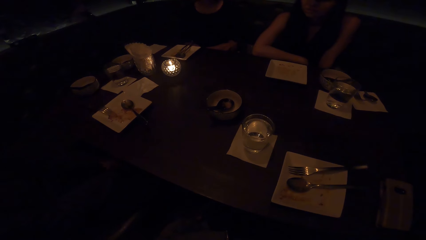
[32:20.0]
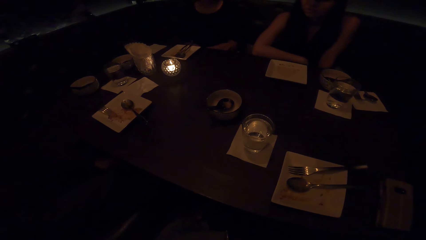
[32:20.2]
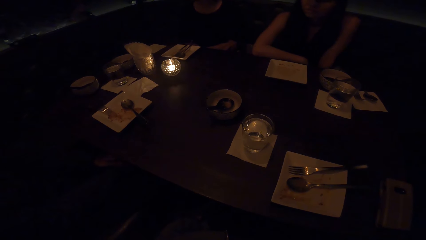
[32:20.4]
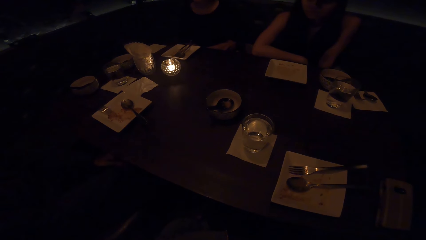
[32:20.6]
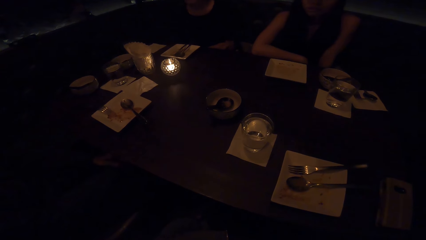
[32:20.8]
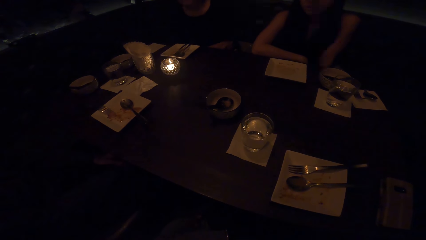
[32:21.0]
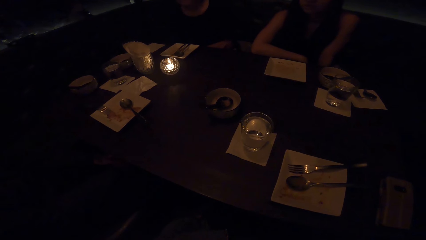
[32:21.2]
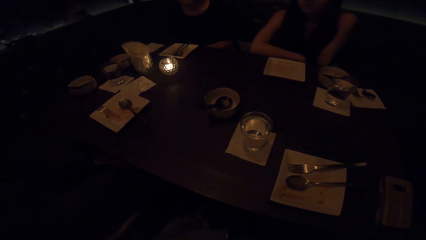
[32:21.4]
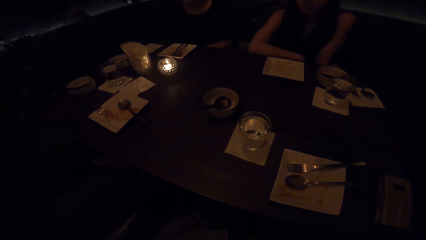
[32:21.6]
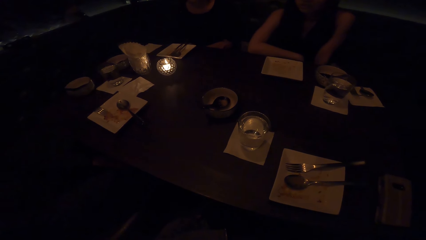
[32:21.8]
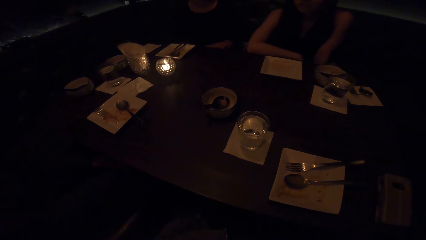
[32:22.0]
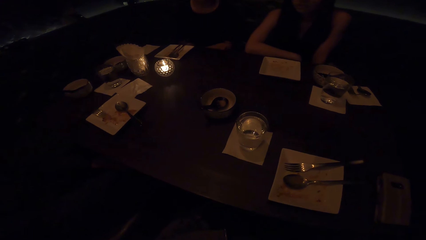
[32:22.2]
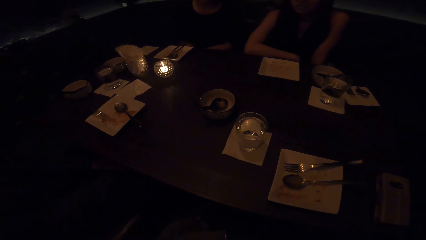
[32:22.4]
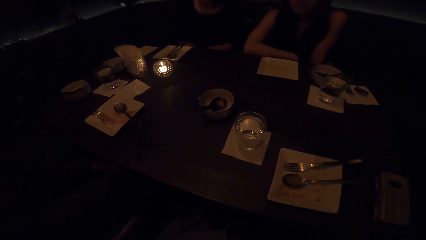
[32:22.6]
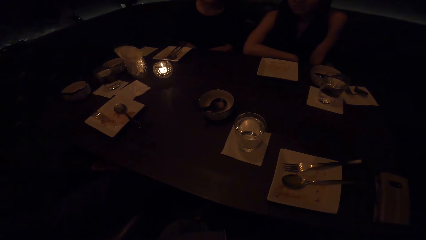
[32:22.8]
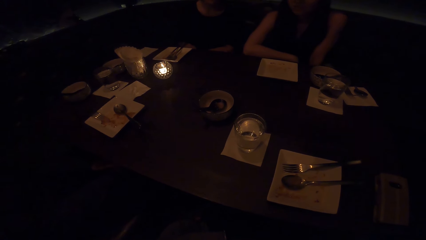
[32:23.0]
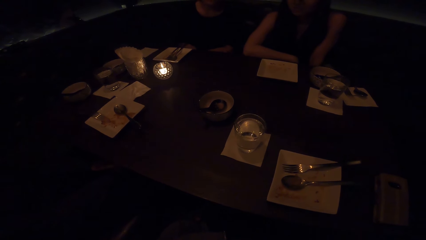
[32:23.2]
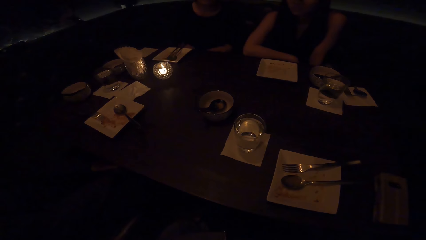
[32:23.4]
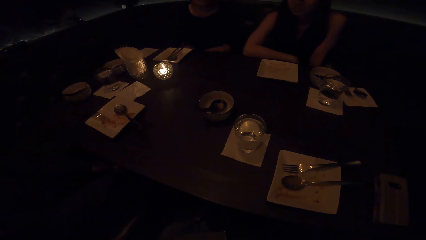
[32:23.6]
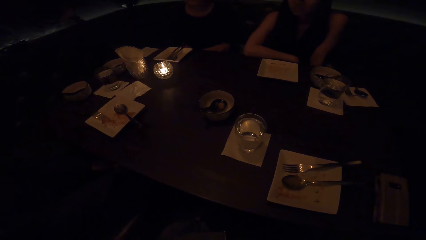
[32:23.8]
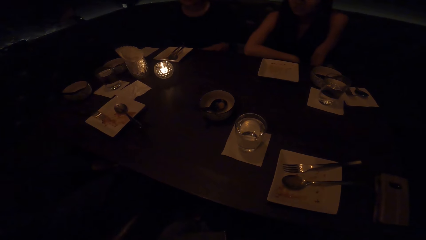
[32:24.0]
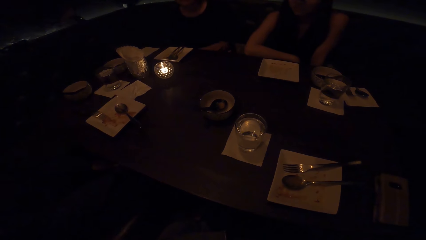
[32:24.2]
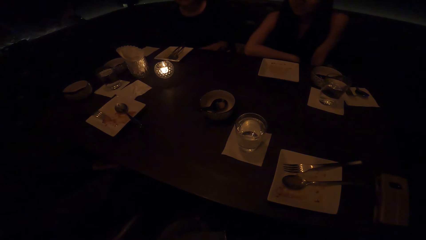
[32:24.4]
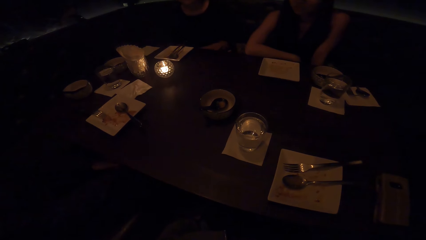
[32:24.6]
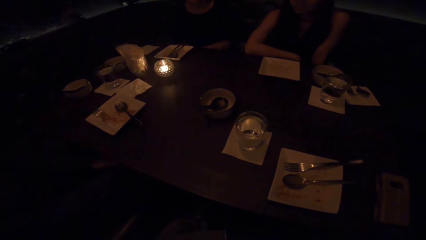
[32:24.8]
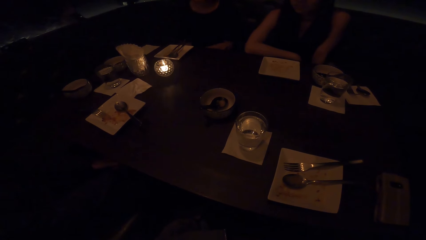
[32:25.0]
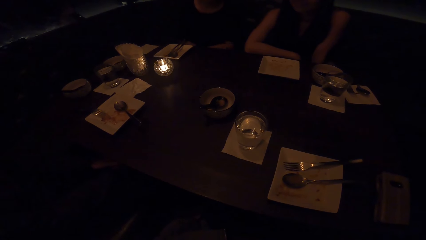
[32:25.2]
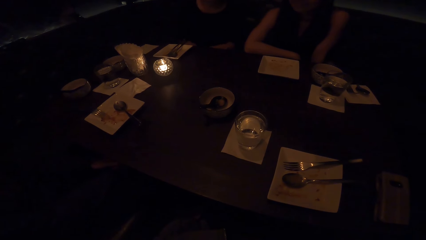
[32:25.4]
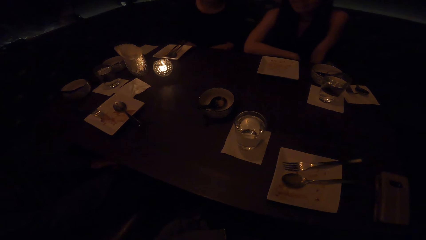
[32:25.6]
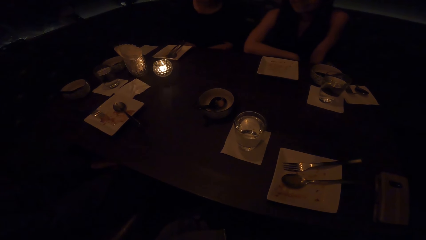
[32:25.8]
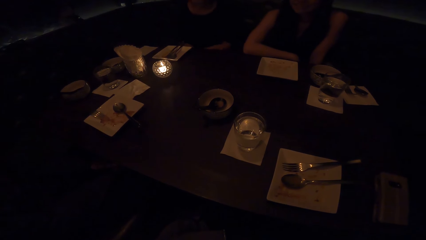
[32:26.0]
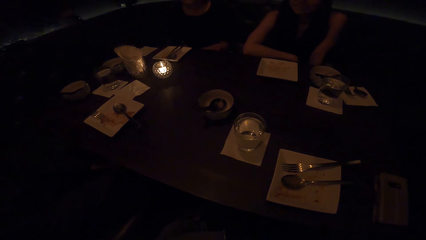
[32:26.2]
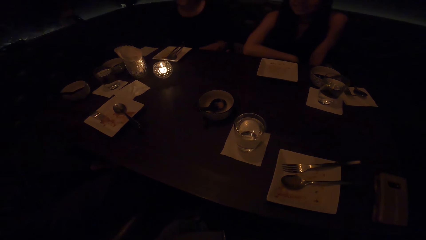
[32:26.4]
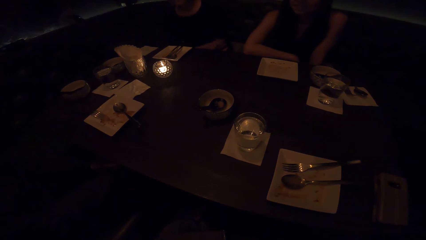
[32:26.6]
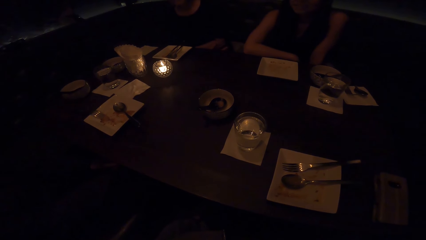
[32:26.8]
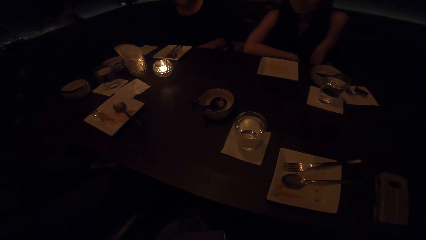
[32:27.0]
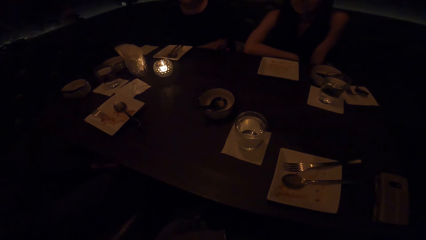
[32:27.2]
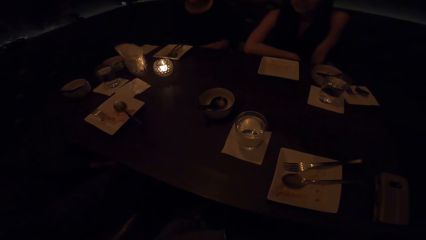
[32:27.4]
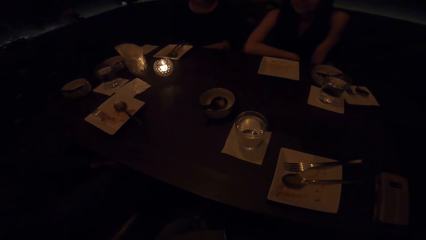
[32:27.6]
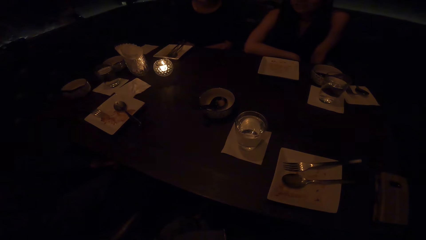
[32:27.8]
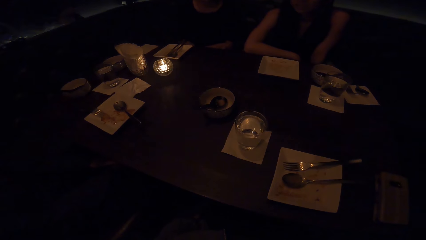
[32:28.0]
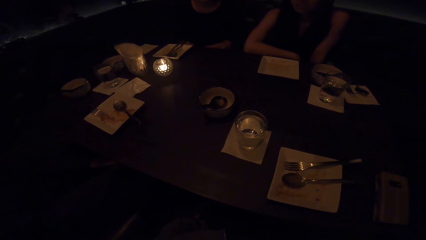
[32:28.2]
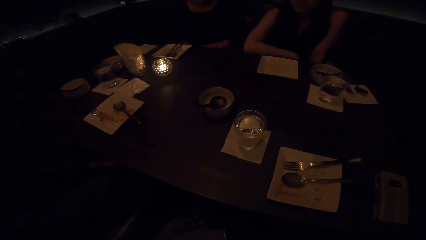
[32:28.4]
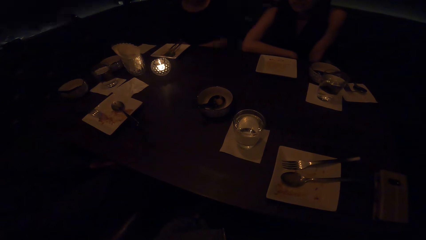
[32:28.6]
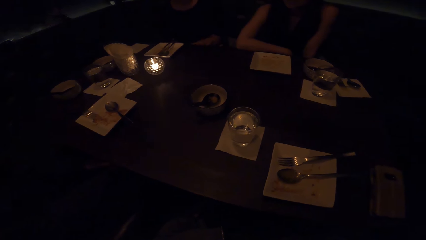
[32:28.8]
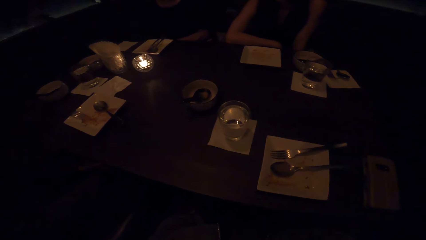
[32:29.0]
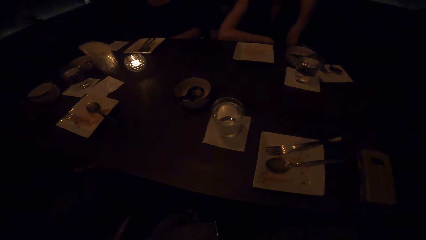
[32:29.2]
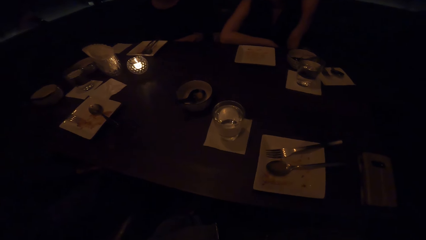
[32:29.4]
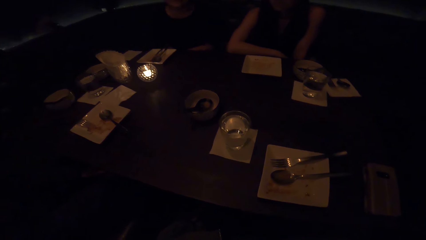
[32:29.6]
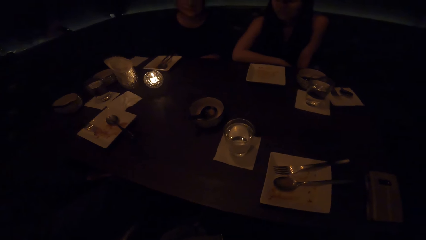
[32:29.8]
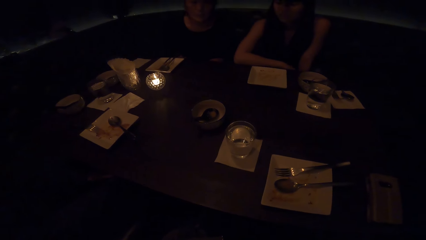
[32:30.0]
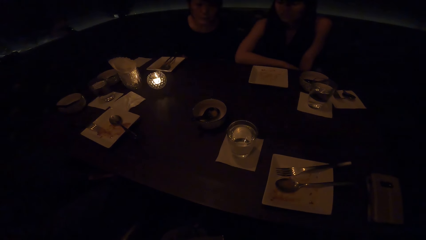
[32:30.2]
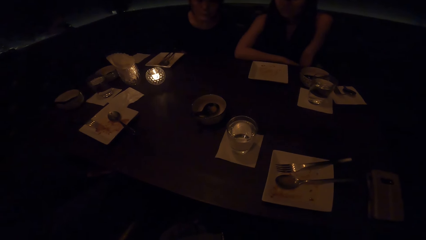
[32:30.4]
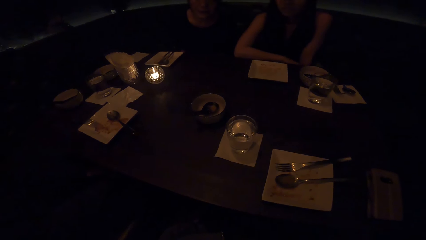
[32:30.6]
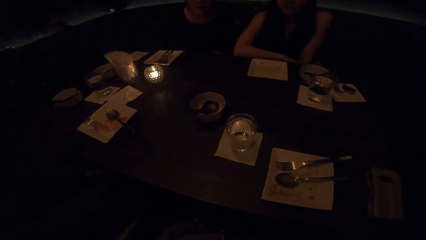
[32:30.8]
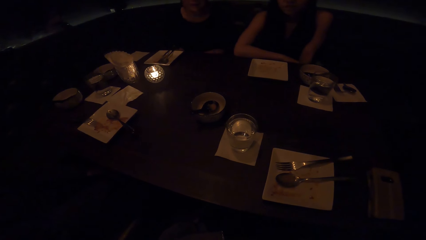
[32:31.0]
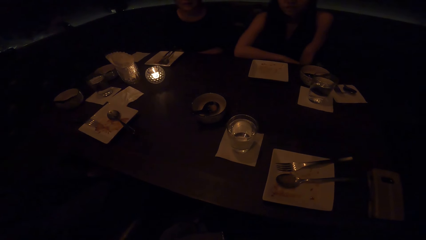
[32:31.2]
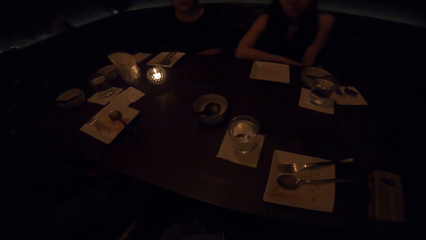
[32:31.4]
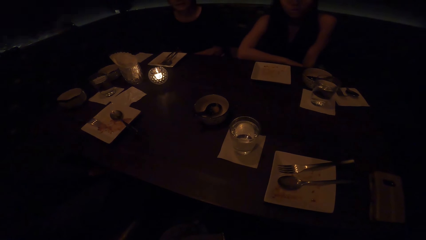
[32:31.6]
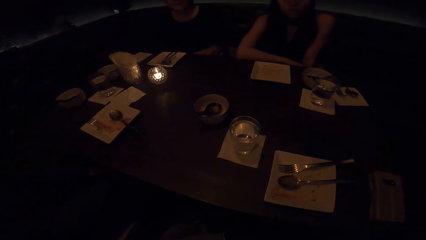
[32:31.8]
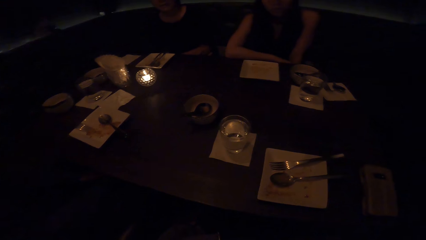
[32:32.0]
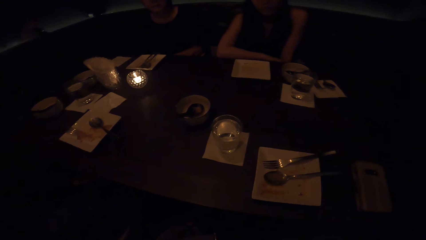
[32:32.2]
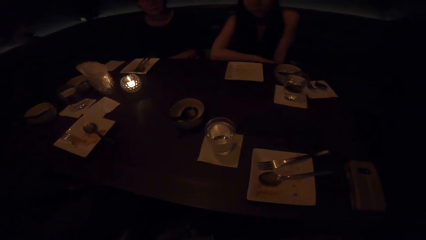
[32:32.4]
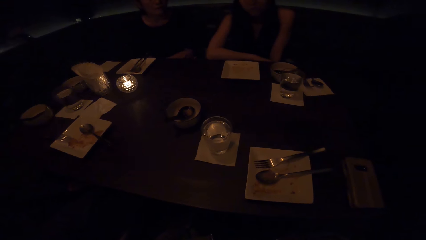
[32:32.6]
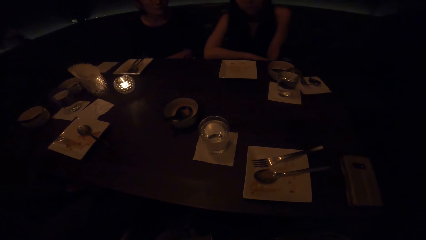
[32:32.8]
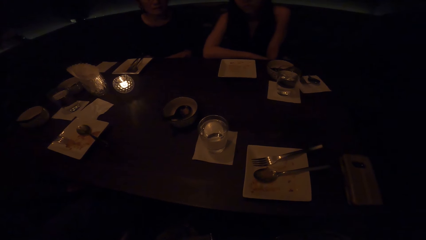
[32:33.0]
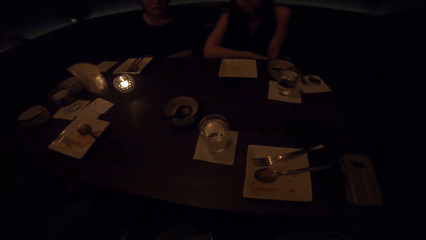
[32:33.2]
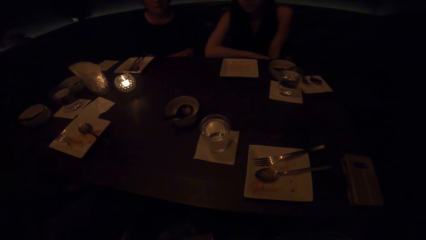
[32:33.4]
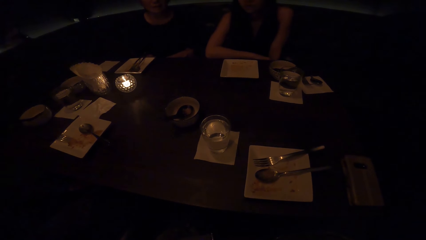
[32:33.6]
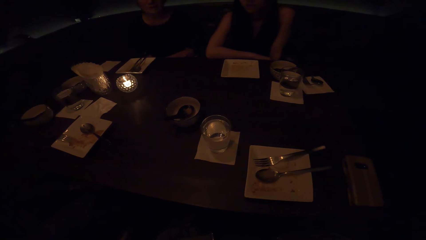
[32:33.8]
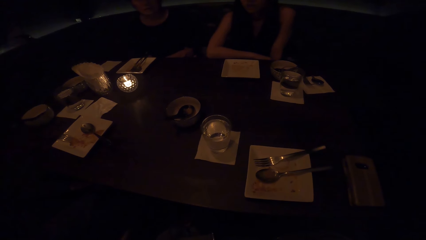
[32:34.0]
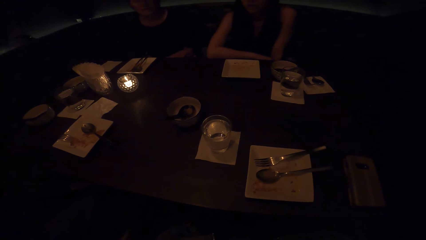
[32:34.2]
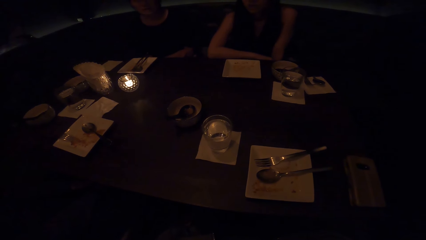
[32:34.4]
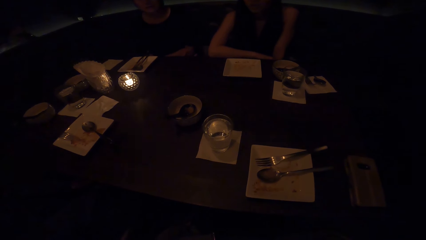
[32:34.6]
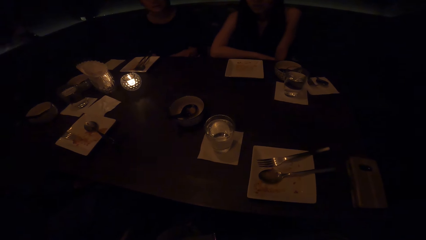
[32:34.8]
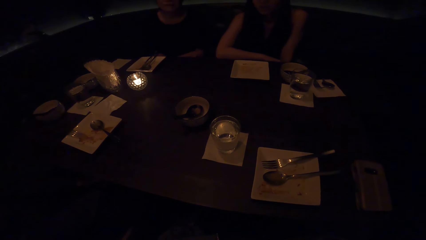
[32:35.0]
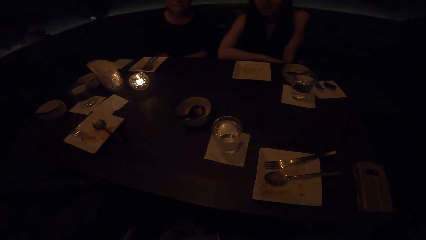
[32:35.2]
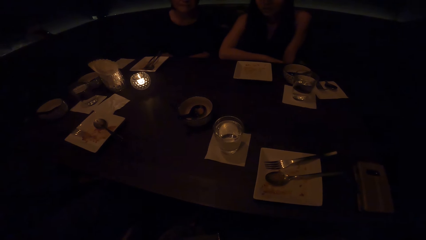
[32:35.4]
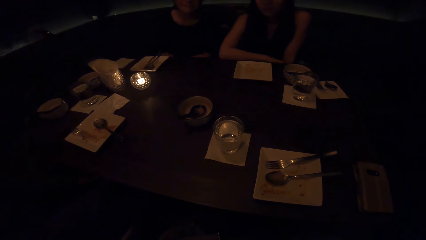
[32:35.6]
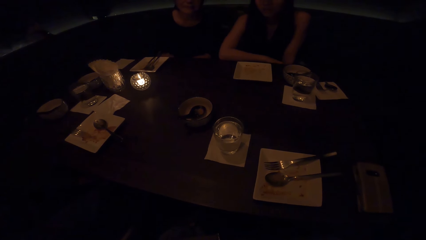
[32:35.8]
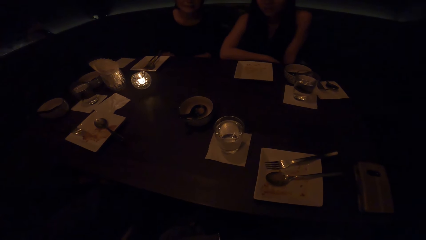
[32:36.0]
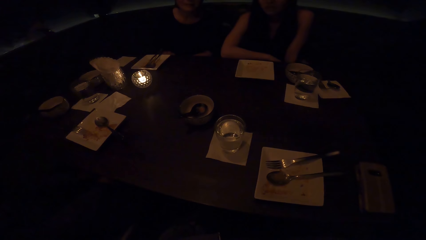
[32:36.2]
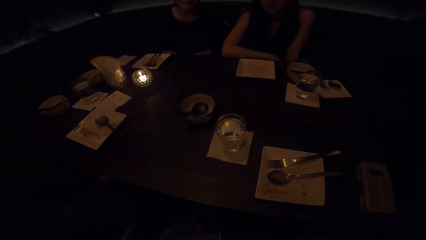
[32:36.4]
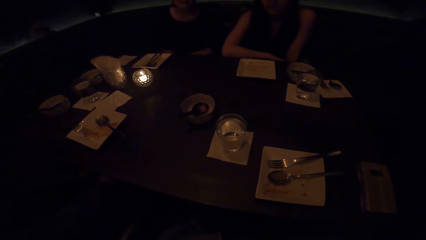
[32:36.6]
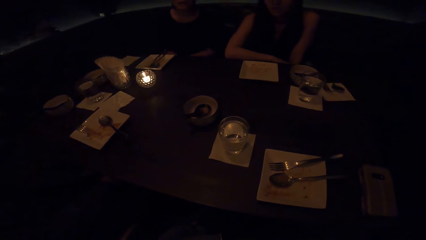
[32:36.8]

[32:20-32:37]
A man puts his hands down. A woman swings her body.
